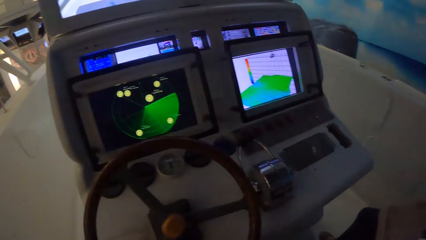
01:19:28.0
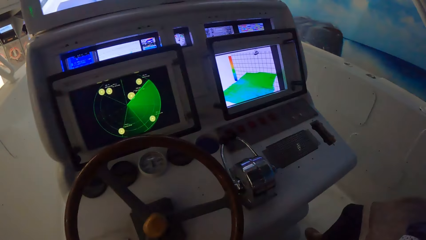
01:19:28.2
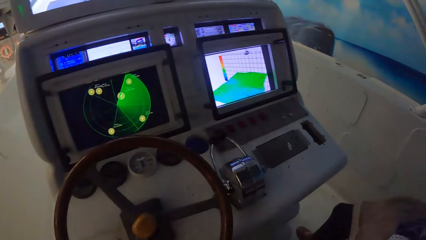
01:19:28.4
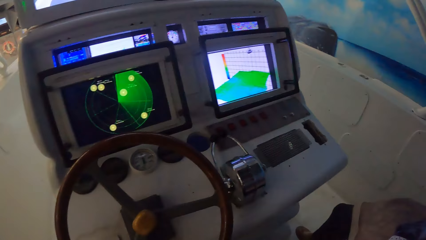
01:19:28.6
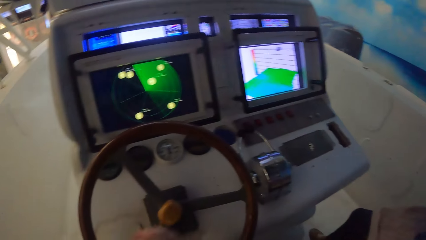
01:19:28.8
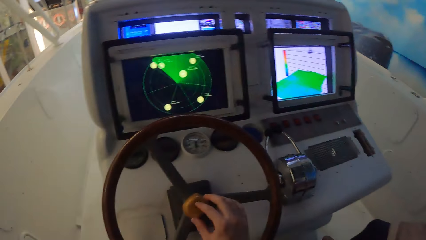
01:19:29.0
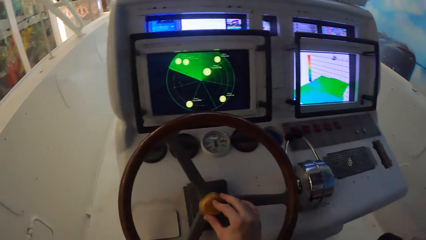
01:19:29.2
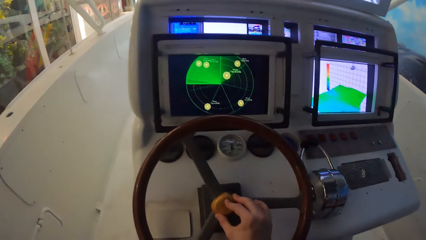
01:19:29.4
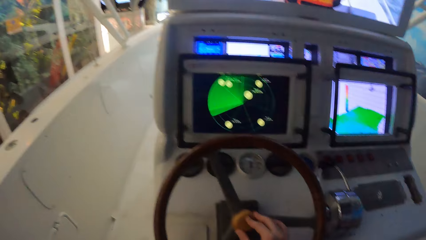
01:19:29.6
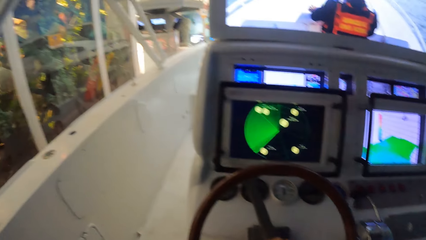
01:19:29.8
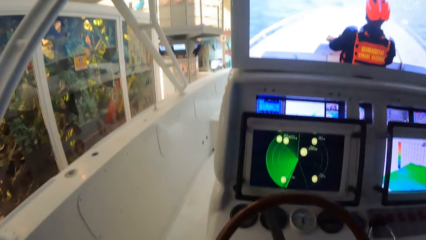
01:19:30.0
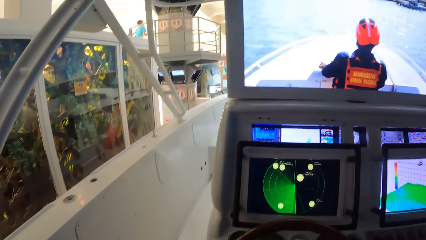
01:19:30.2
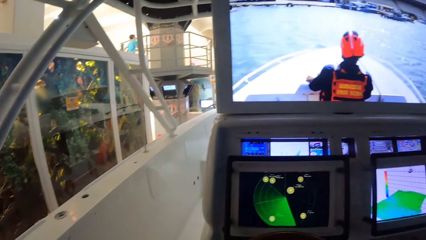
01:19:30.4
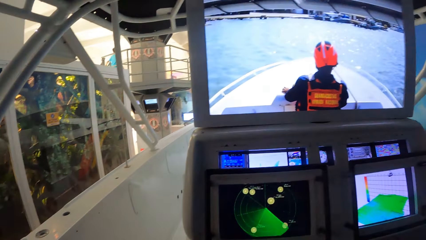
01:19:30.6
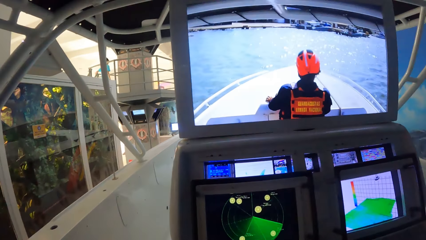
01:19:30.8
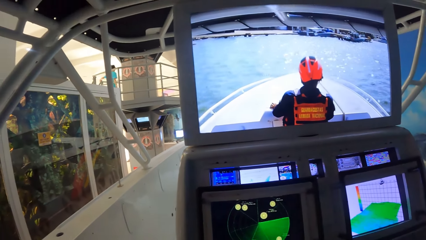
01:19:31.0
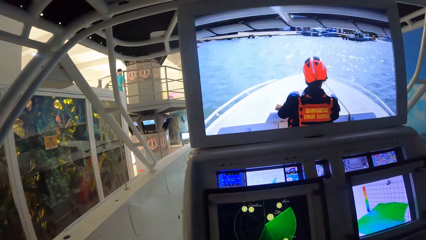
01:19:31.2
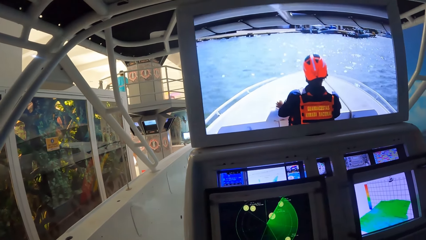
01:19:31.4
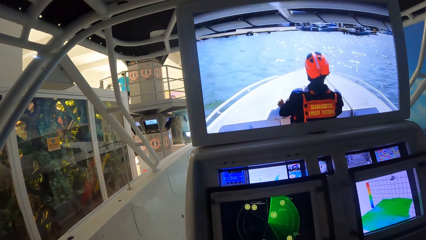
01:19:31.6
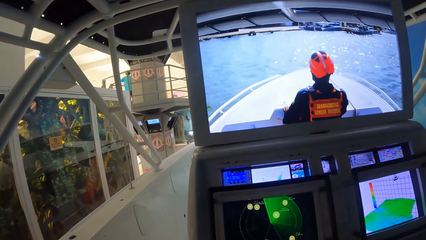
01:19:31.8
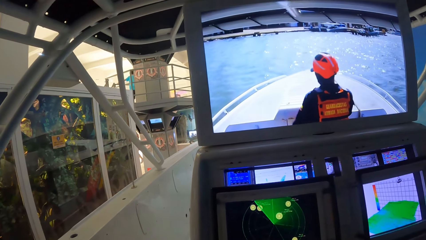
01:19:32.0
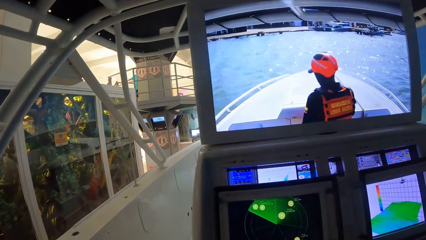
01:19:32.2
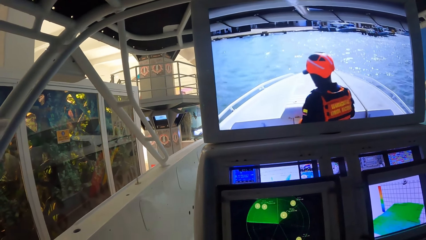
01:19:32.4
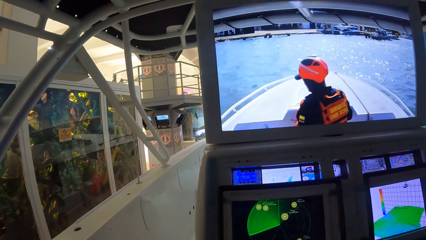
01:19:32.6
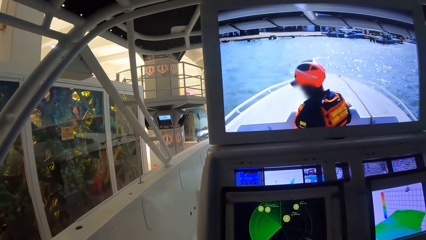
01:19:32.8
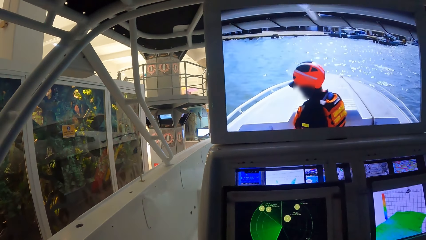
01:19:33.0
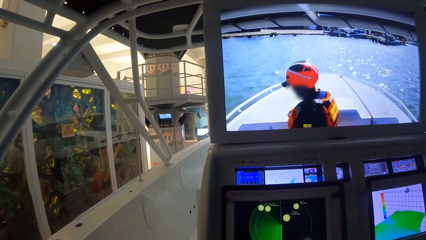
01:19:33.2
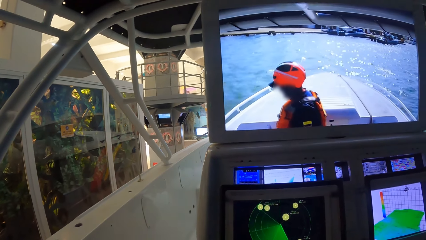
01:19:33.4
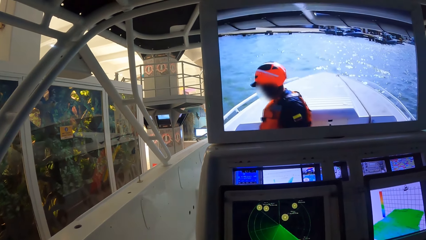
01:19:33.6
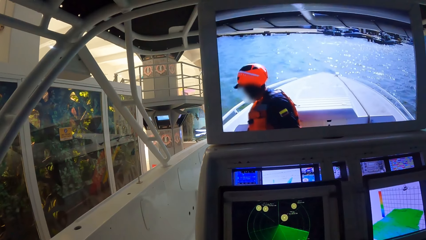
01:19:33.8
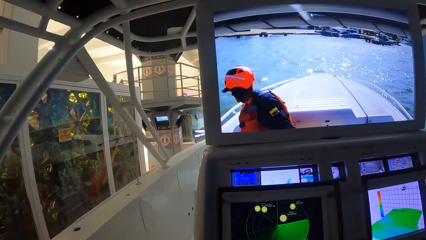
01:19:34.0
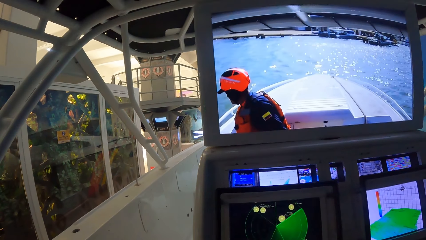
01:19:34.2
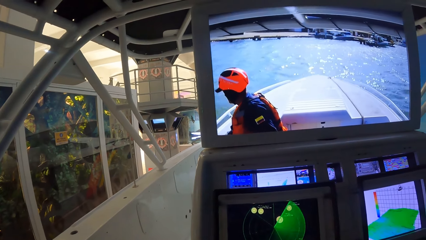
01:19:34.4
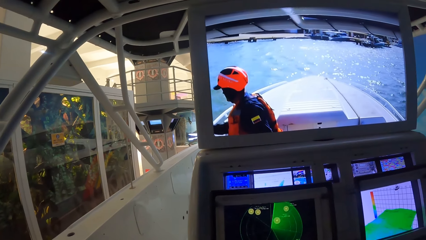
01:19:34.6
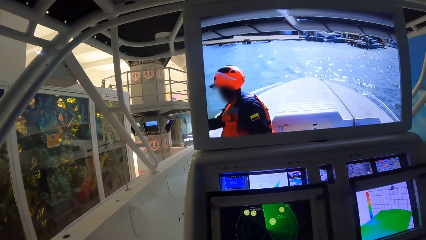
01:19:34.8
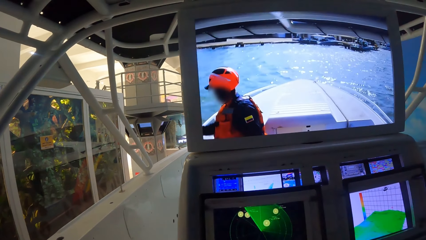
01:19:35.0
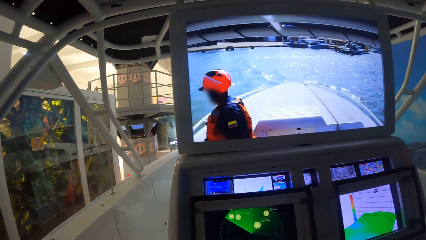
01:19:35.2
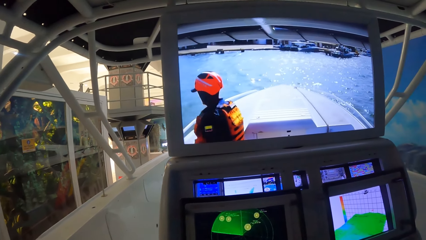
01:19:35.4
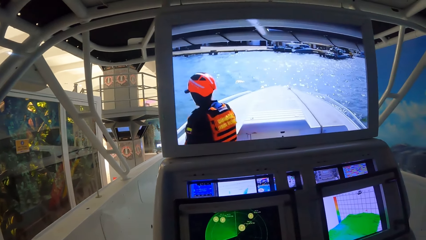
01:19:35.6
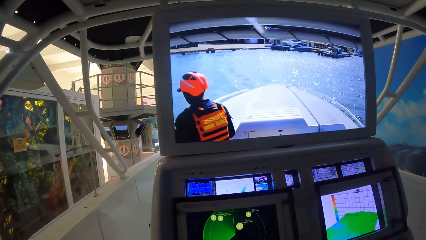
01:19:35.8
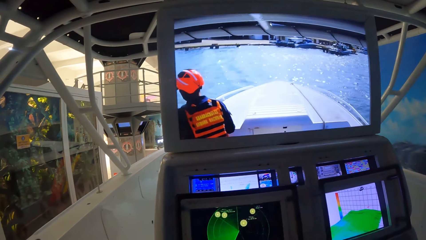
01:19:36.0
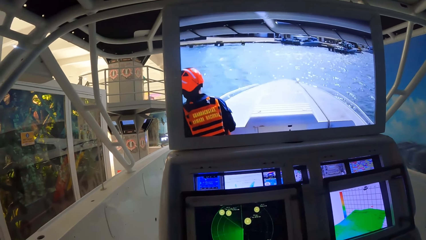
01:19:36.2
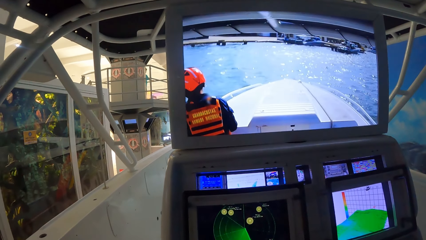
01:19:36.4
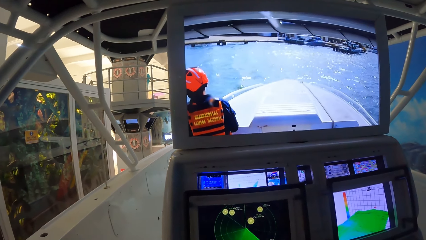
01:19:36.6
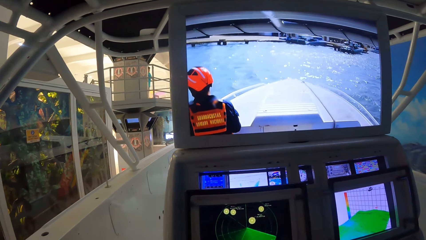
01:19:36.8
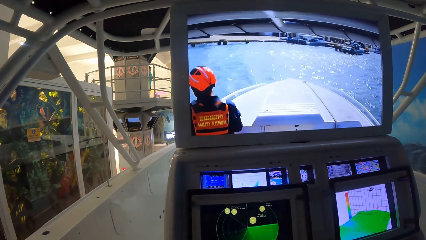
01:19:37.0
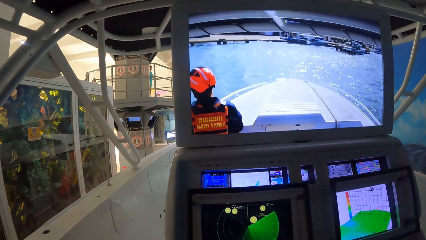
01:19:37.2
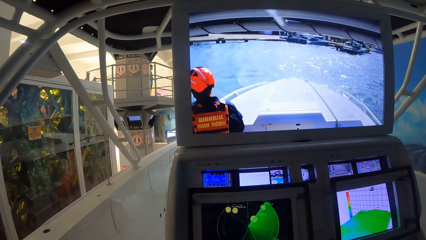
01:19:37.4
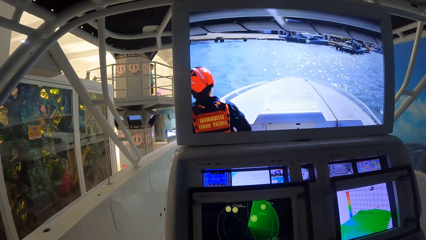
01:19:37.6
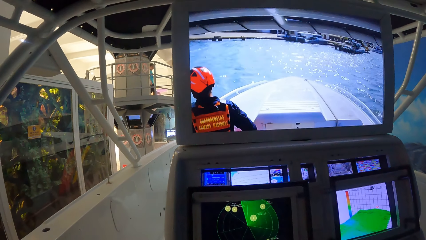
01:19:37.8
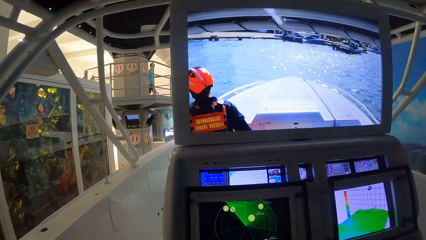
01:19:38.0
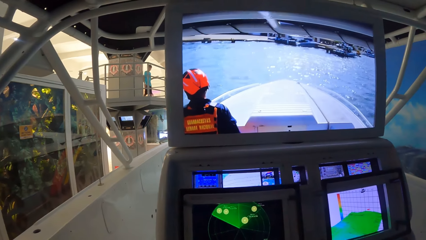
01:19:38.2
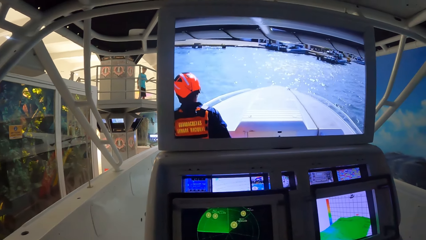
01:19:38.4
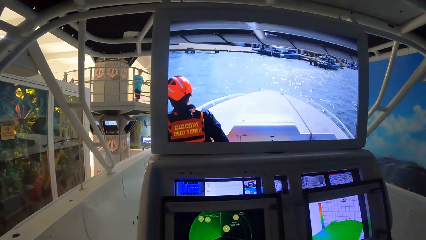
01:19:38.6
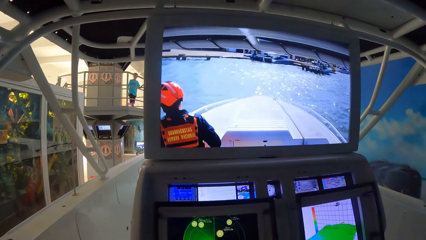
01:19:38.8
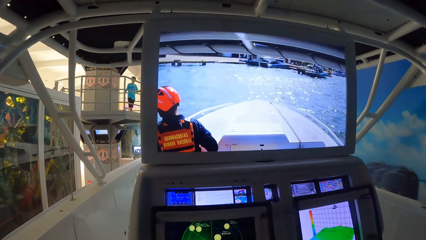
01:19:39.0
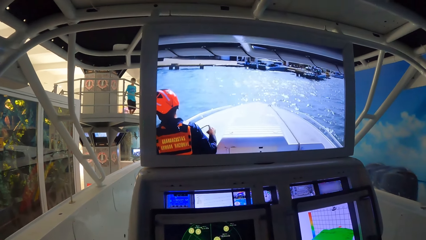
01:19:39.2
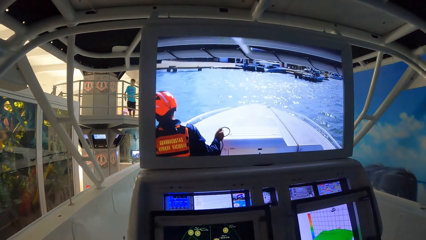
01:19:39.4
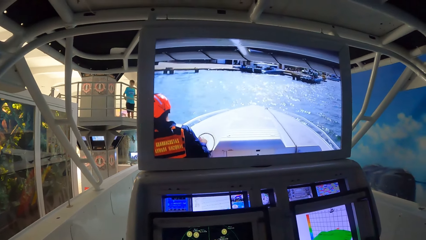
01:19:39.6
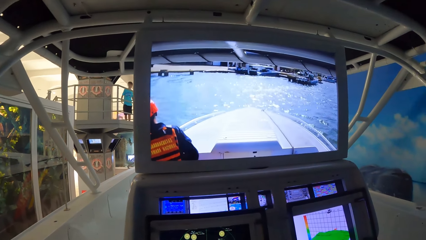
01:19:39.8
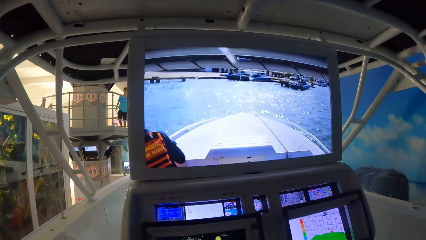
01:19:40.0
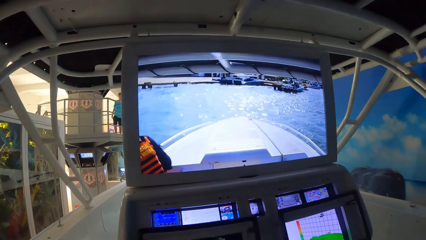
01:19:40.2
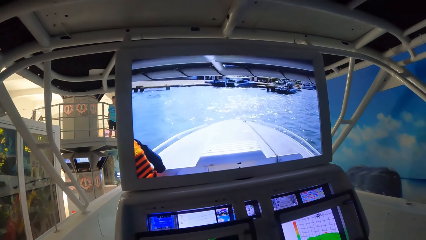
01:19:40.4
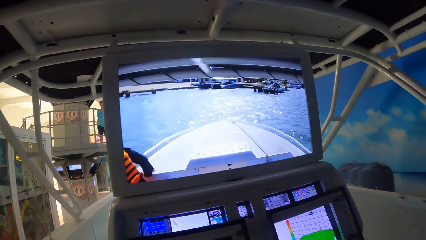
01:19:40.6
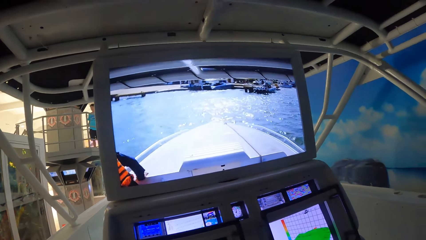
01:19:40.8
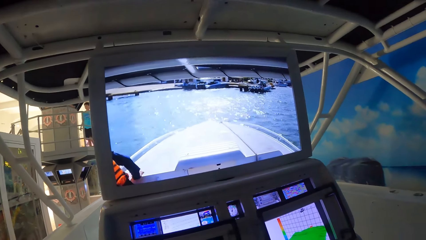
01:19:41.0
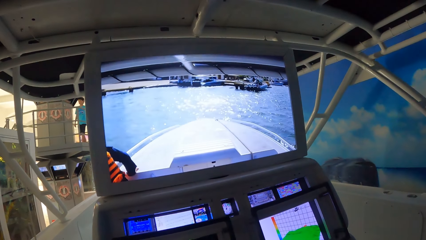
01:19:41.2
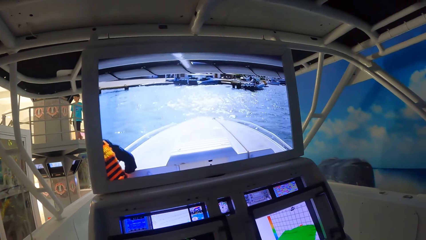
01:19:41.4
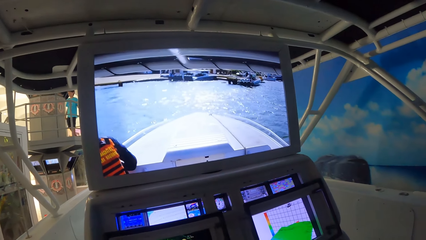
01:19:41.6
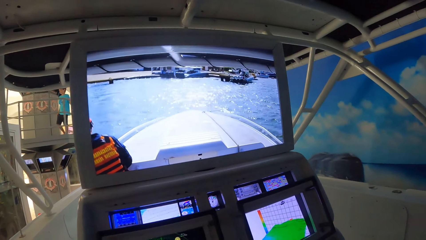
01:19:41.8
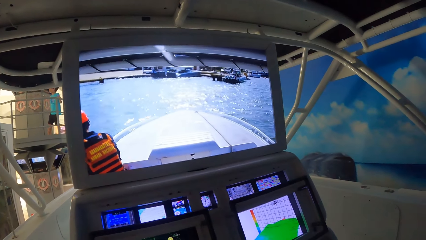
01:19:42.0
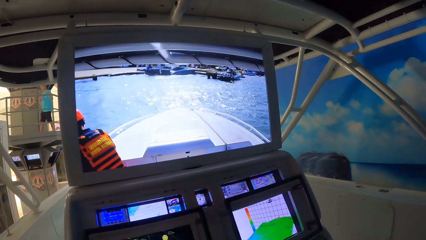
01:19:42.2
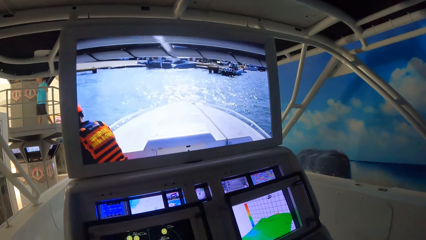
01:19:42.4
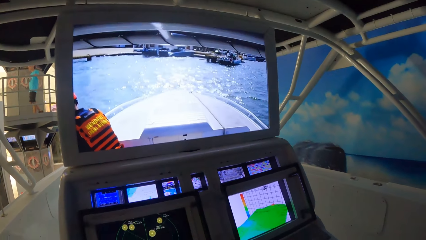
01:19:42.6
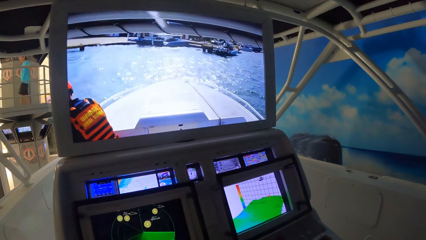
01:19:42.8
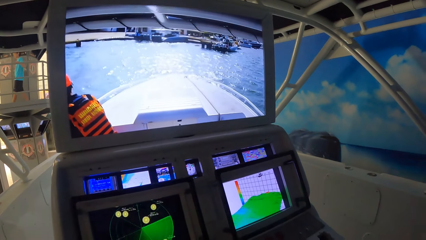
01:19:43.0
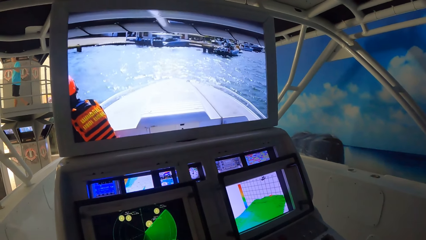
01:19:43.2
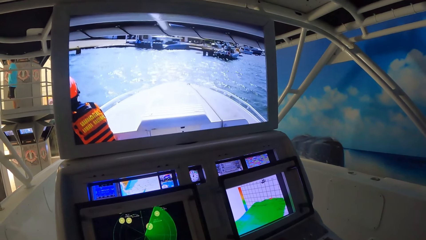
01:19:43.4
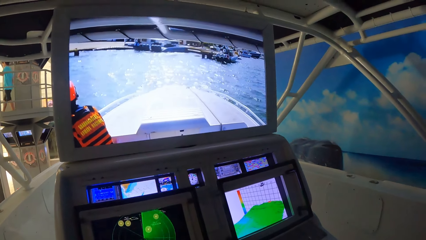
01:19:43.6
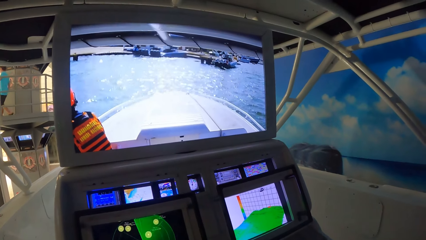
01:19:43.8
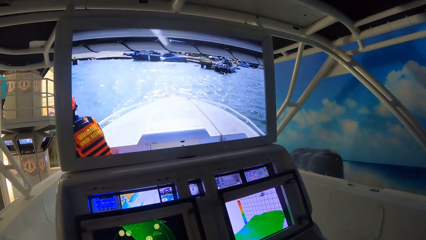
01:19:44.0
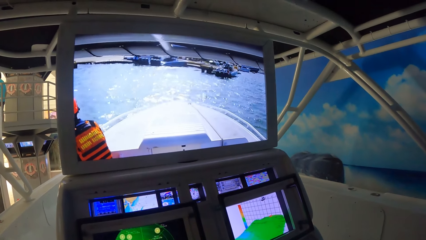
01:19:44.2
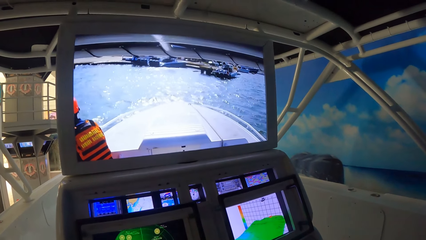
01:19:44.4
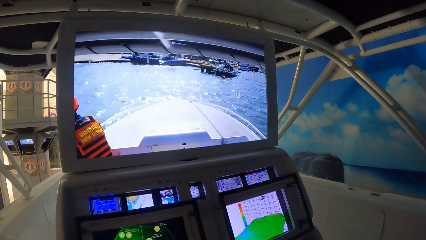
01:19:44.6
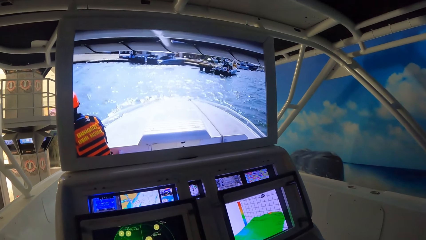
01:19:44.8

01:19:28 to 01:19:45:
The camera wearer presses the horn button on the steering with his right hand. He looks at the screen. A man pulls a rope with his right hand.
